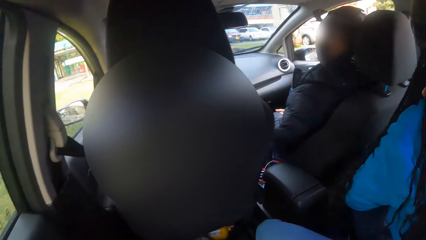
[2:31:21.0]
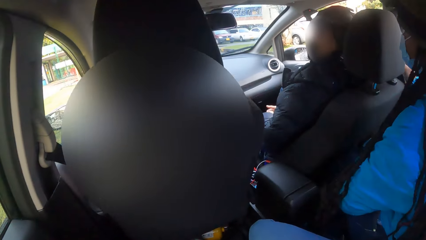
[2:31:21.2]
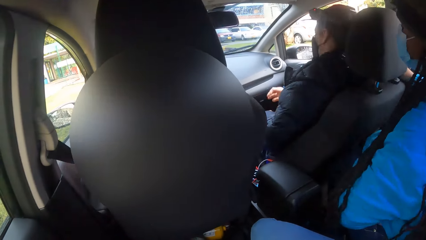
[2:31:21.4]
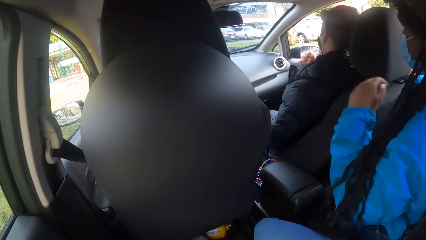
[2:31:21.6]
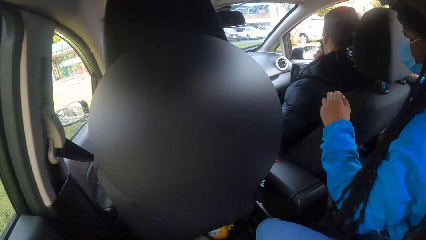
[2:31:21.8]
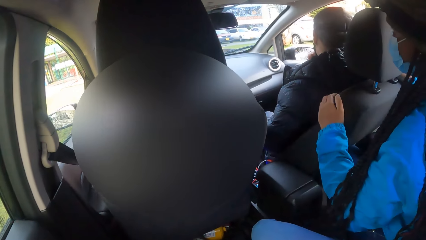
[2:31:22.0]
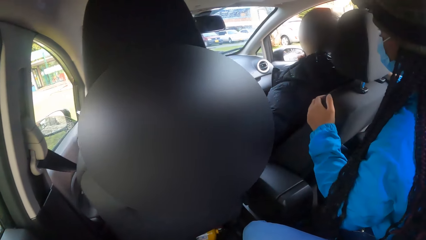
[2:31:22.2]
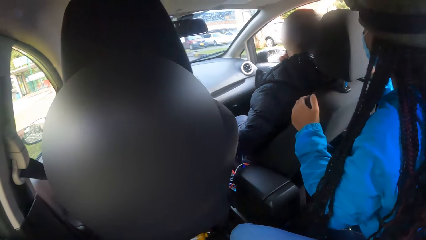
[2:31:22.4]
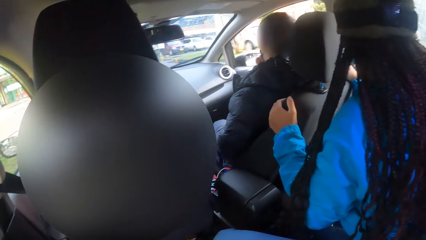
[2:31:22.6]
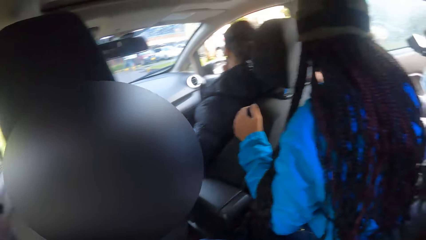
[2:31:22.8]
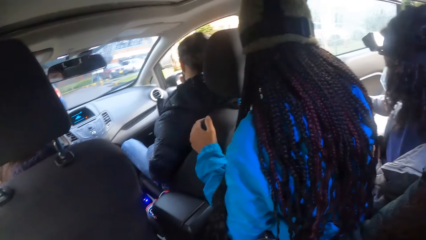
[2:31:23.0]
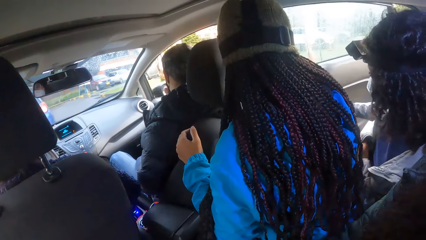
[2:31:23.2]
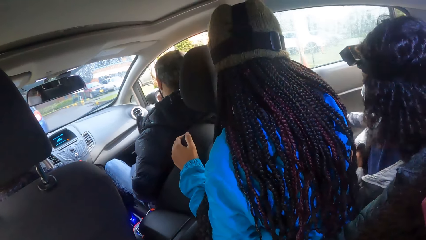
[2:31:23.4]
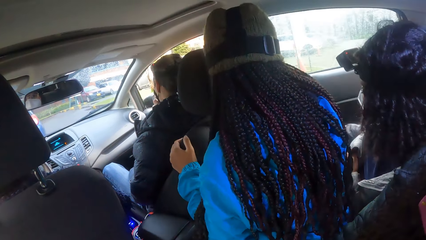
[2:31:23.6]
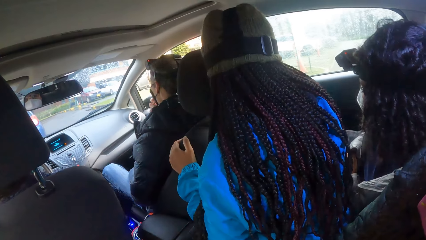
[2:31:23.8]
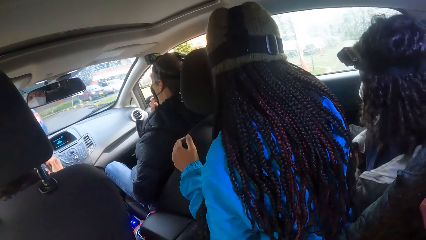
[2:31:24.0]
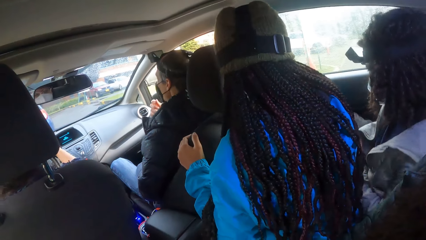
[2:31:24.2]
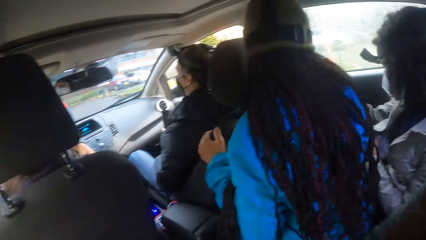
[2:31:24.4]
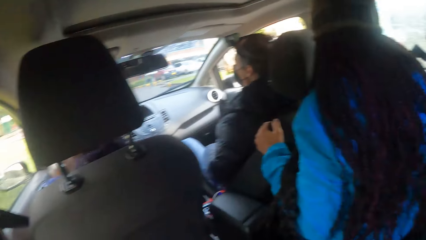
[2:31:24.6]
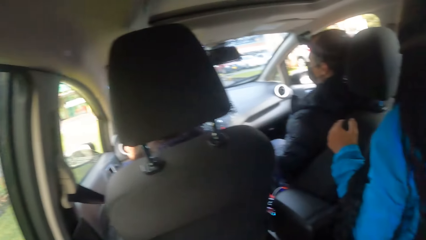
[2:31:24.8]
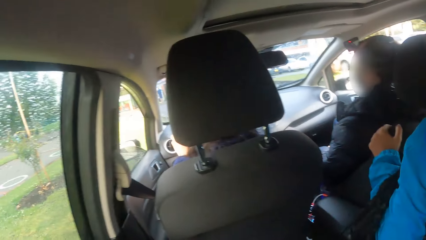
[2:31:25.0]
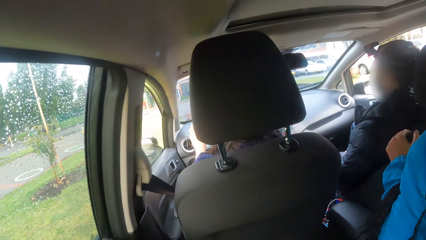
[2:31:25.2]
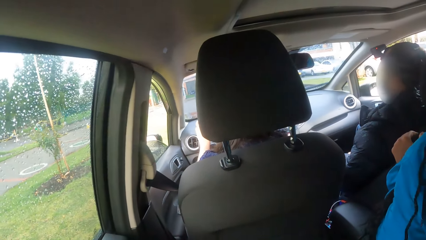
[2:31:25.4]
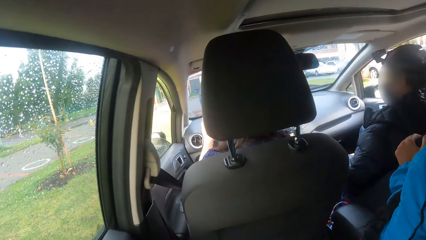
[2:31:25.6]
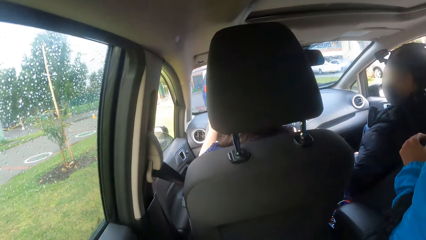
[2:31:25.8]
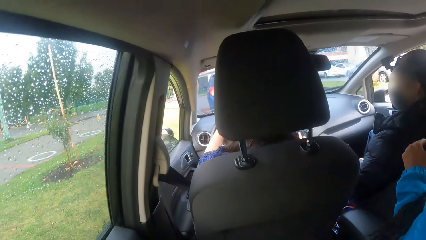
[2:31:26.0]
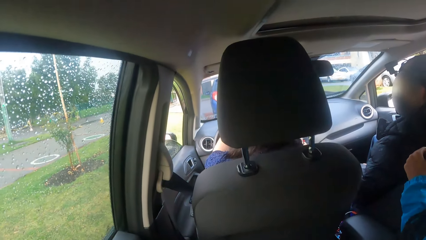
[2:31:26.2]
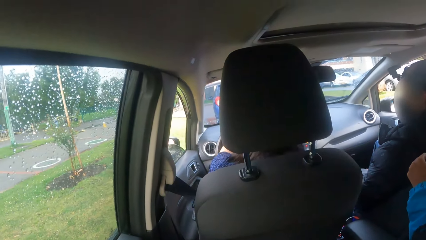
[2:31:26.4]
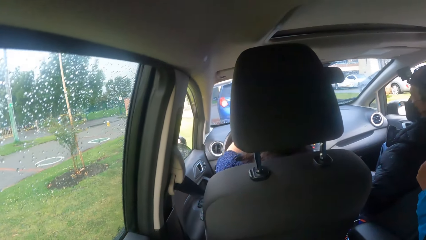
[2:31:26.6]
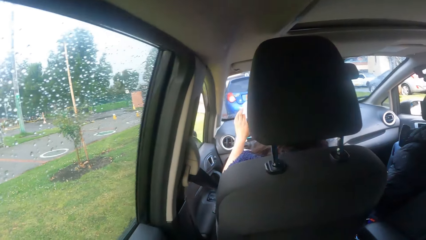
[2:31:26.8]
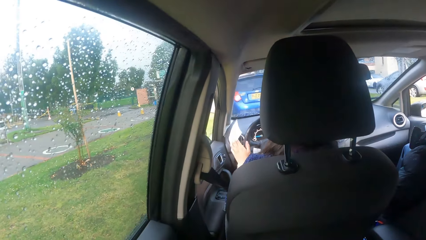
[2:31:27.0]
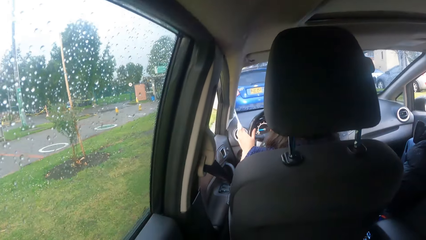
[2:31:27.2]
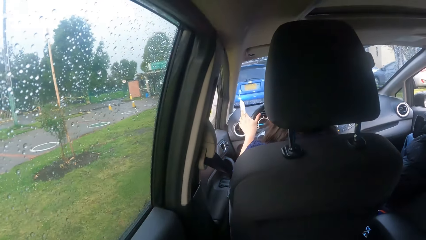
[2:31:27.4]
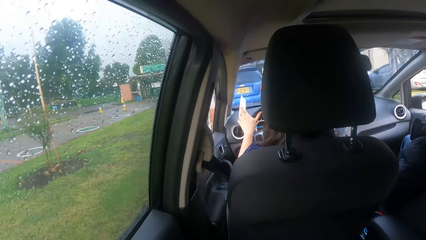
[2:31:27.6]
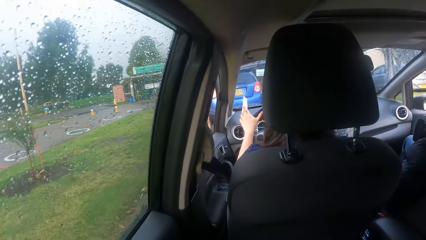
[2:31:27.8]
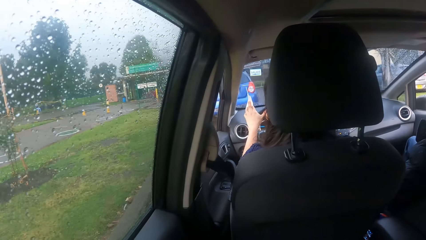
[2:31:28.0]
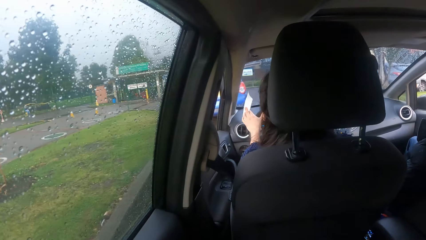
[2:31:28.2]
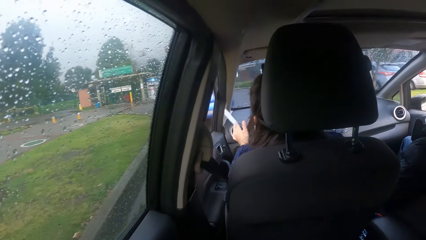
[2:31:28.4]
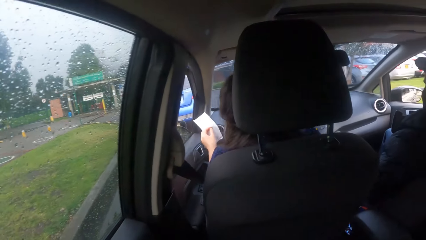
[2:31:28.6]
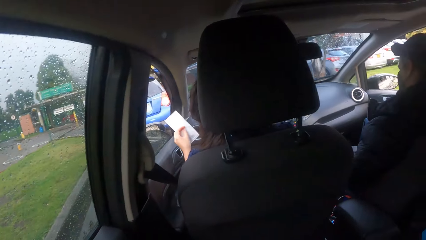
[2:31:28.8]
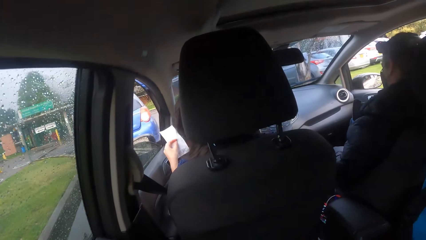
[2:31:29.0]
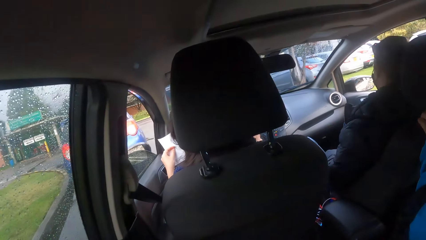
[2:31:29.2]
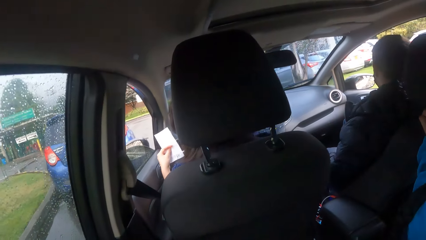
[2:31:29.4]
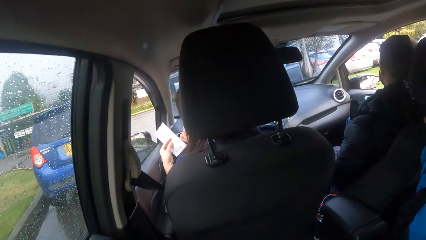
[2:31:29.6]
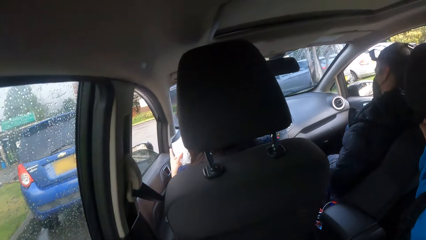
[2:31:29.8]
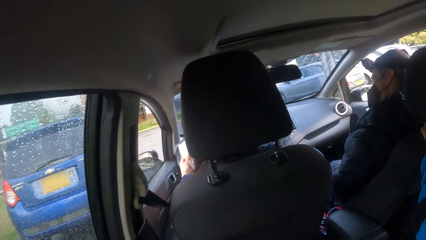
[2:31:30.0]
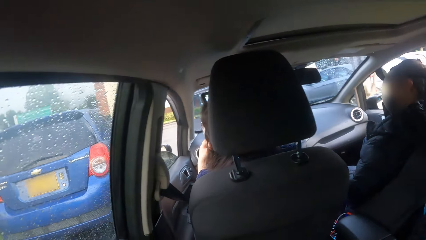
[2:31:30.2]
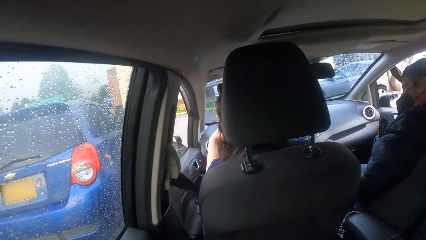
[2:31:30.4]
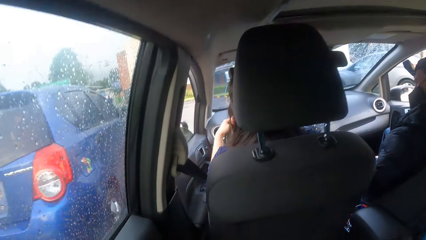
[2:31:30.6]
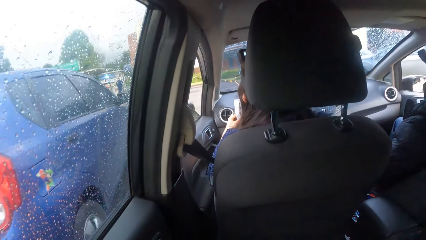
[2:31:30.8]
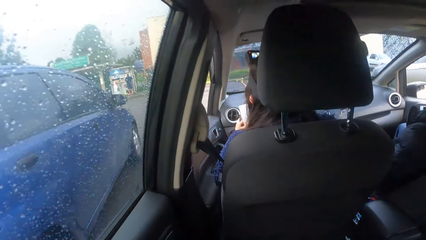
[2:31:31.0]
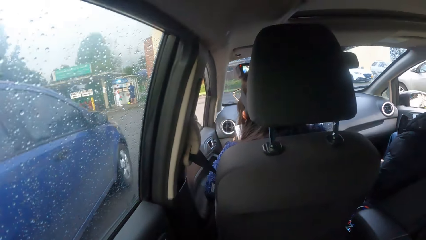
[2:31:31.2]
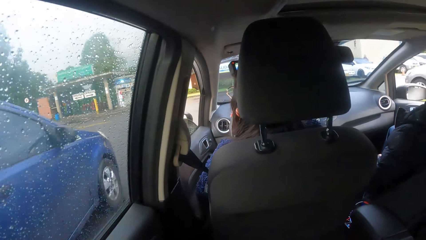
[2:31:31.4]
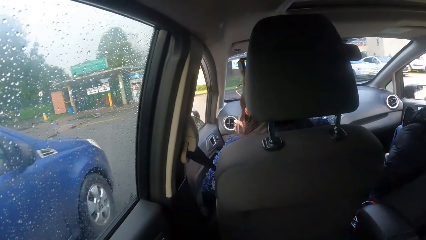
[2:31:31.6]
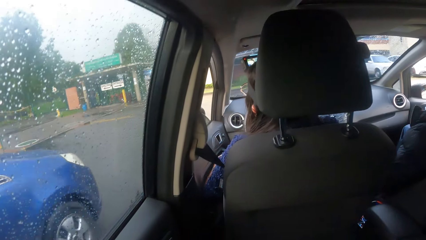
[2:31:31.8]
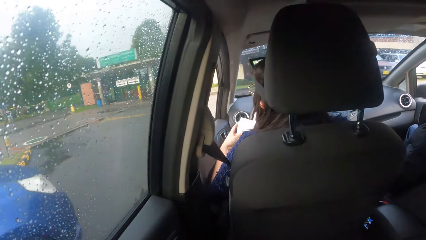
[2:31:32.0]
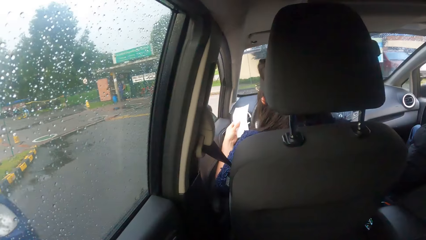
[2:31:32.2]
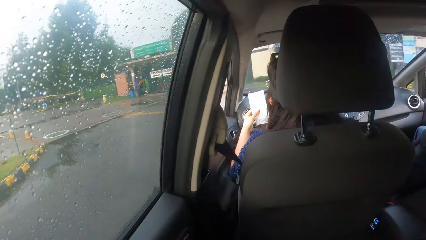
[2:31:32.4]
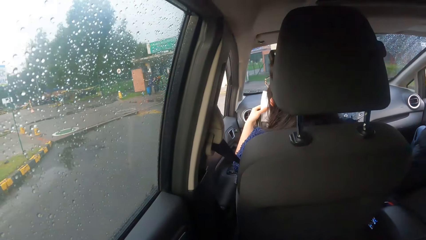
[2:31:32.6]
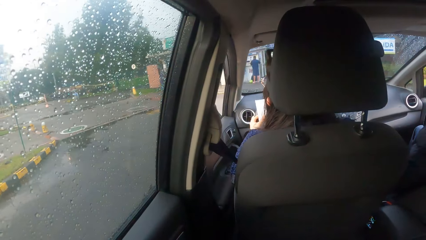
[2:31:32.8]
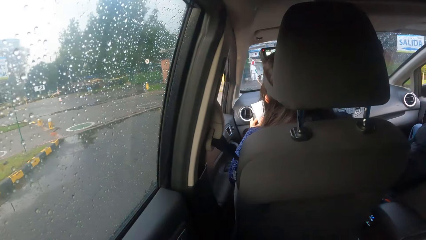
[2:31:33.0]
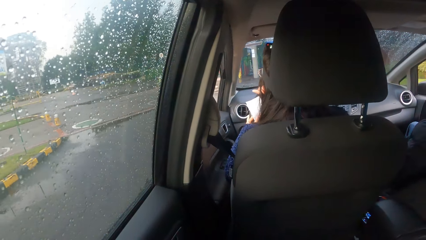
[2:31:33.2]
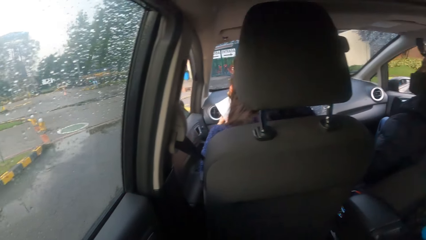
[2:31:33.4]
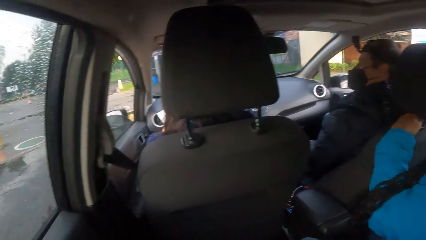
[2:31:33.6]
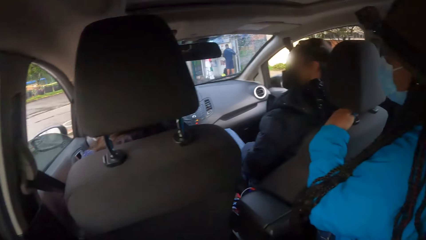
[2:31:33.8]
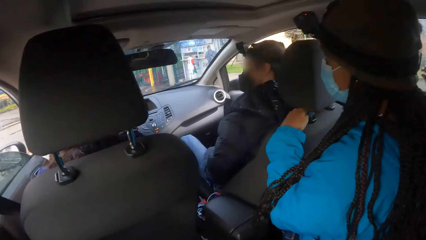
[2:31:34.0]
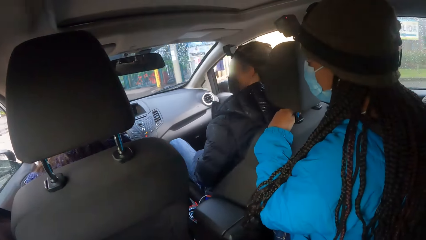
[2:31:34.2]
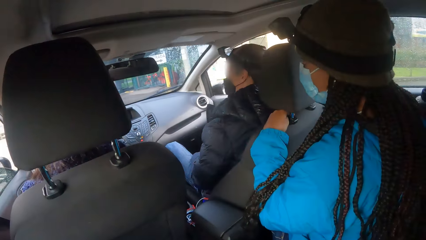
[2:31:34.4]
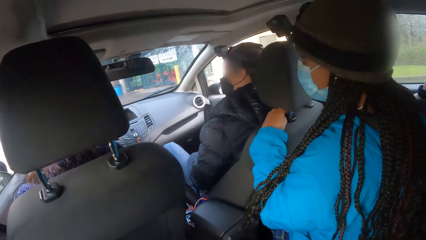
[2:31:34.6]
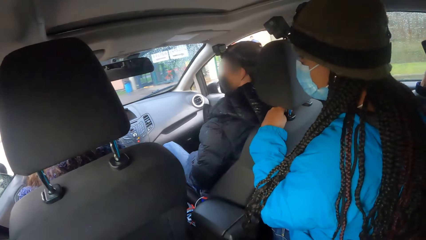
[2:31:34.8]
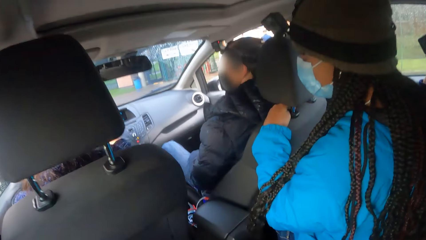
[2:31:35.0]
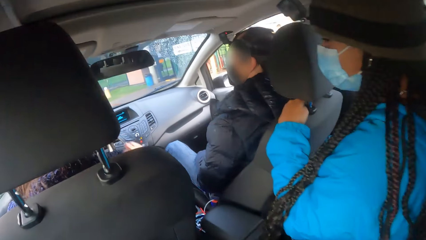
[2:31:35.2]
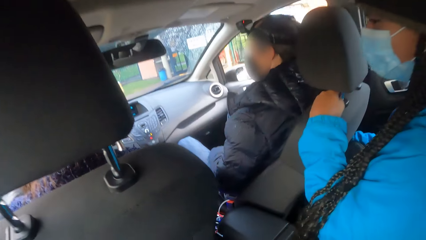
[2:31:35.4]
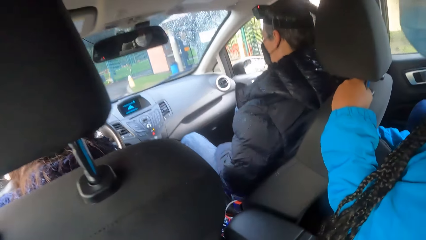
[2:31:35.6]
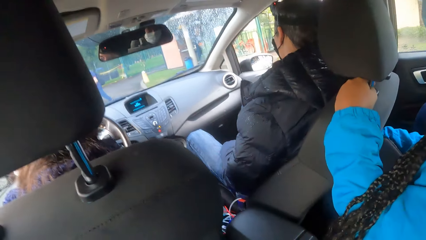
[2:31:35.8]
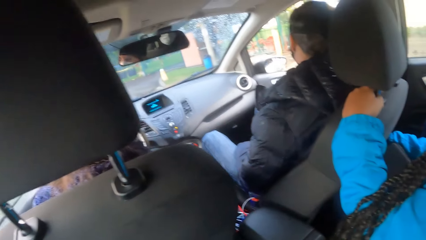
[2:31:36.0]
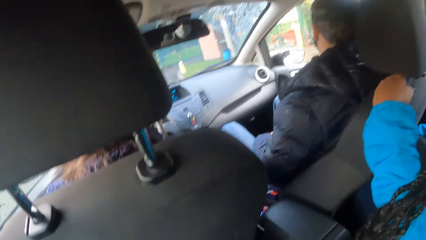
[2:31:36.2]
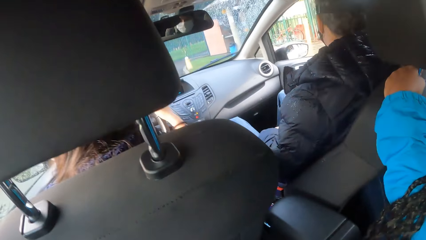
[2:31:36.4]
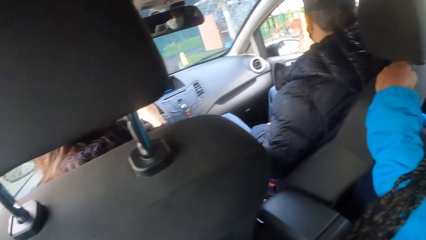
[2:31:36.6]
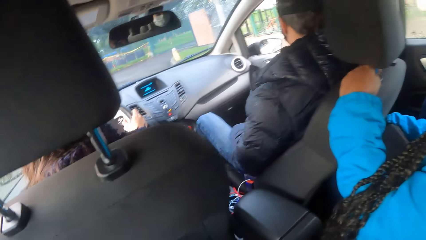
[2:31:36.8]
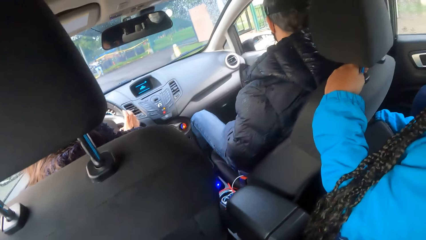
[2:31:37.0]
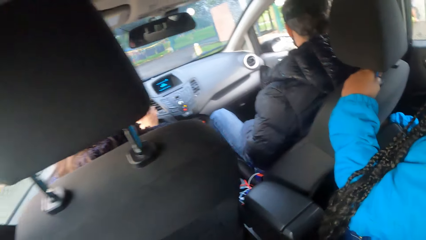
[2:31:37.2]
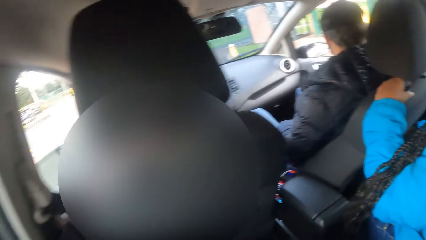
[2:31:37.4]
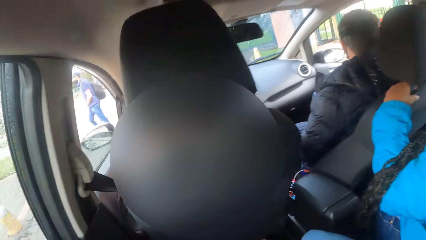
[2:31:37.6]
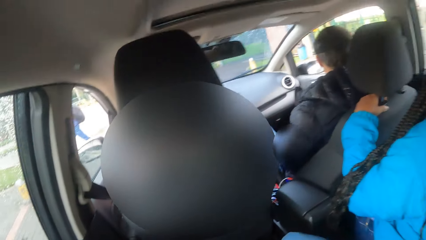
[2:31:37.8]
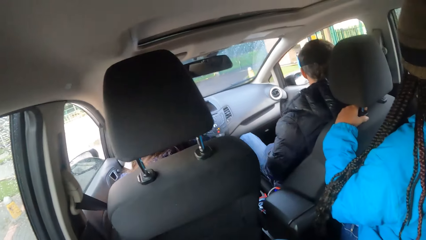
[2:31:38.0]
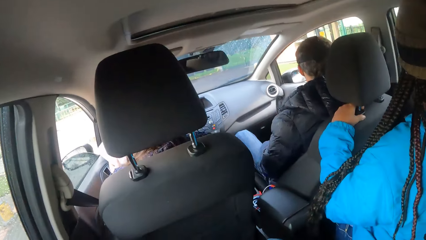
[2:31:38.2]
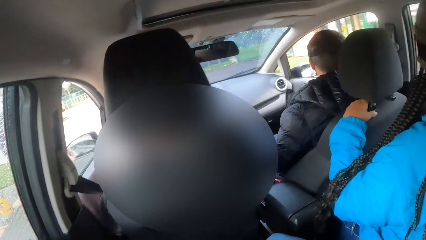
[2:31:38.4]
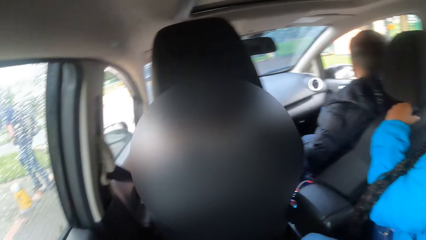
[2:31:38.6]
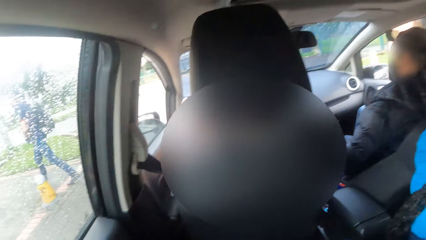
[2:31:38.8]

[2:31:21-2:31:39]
A woman holds the seat in the car with her left hand. Another woman closes the car door with her right hand. Another woman turns the steering wheel of the car with both hands. She holds a paper. She drives the car with both hands on the steering wheel. The first woman holds a car chair.
